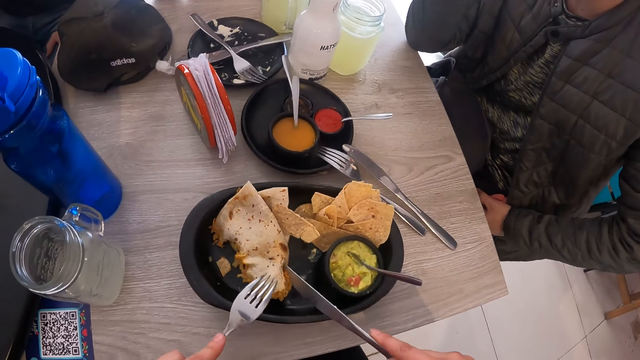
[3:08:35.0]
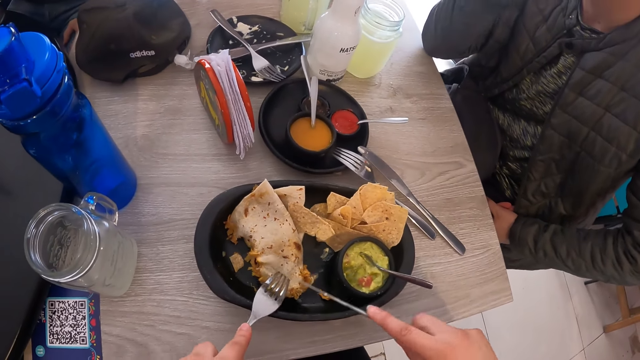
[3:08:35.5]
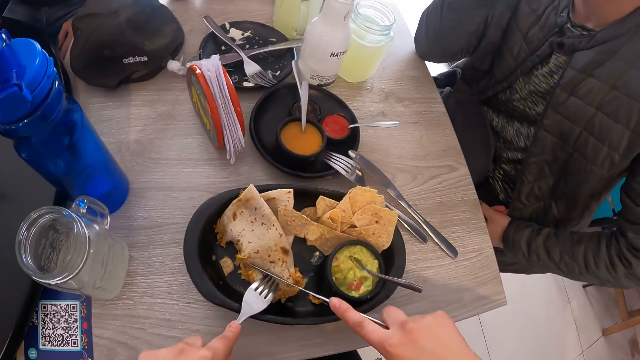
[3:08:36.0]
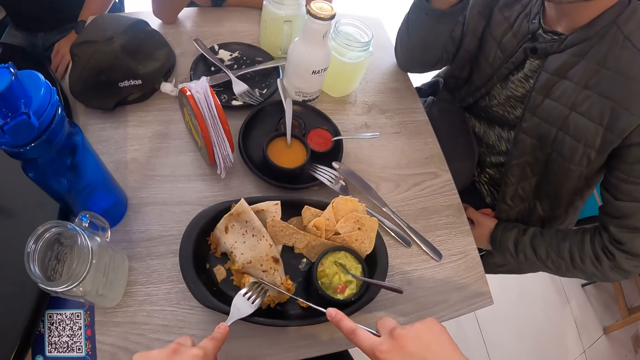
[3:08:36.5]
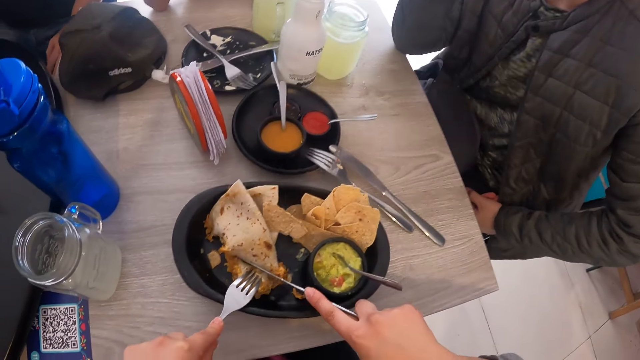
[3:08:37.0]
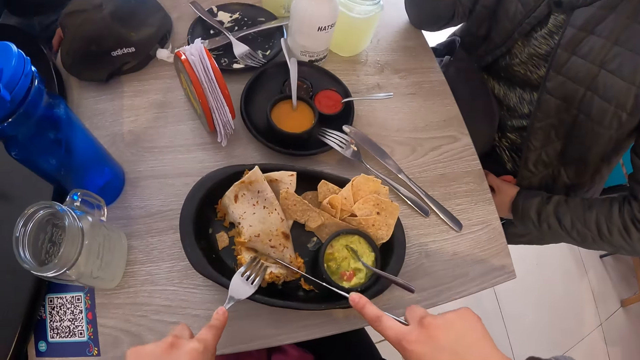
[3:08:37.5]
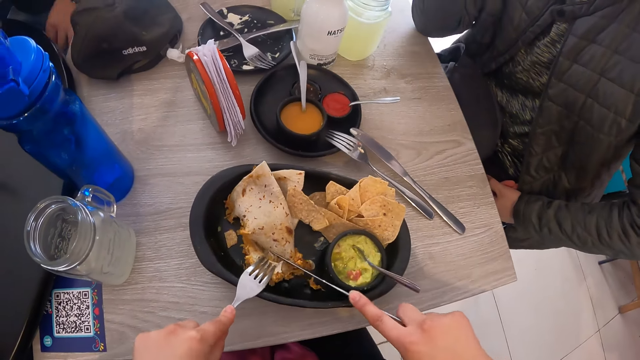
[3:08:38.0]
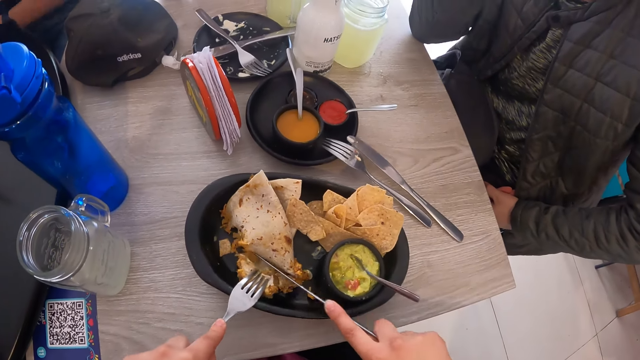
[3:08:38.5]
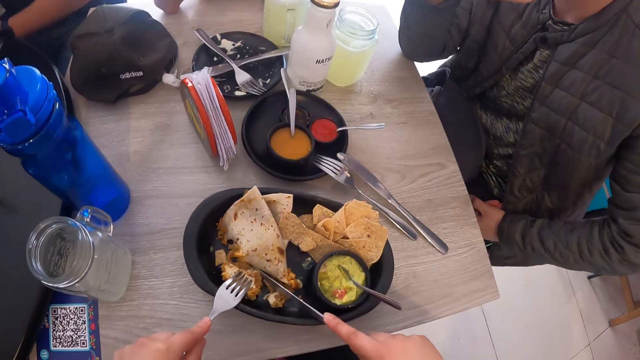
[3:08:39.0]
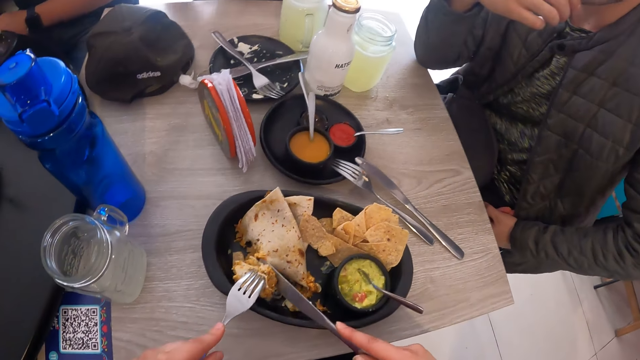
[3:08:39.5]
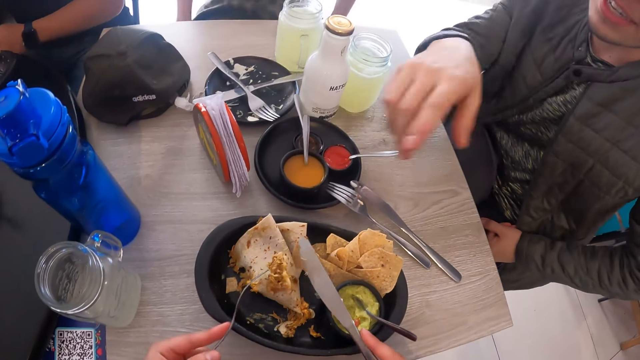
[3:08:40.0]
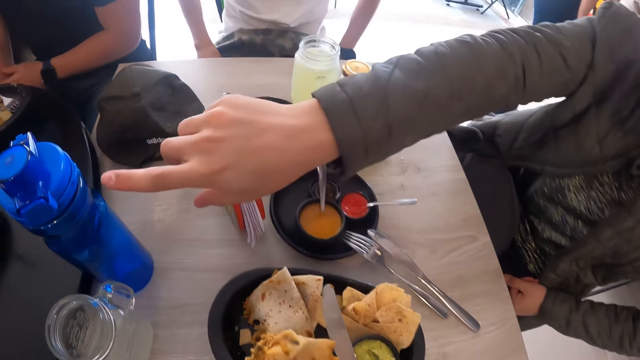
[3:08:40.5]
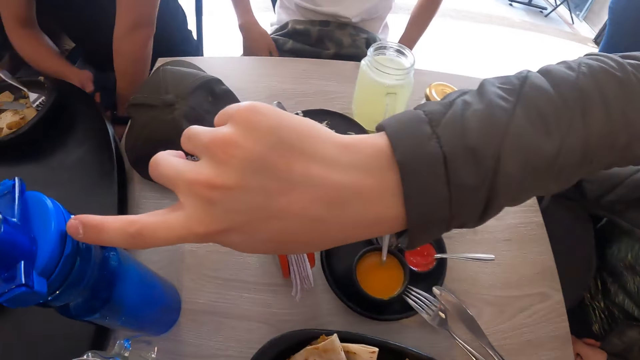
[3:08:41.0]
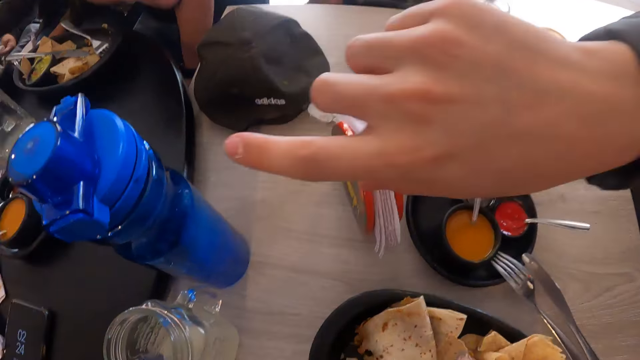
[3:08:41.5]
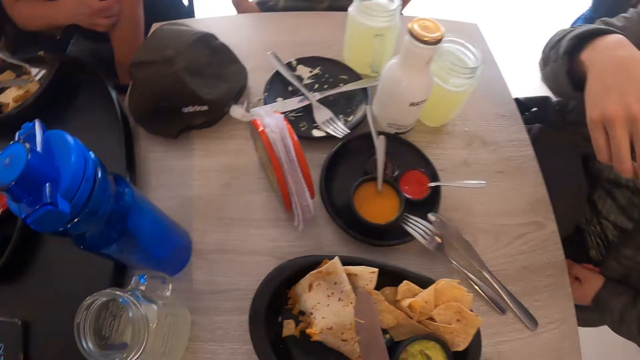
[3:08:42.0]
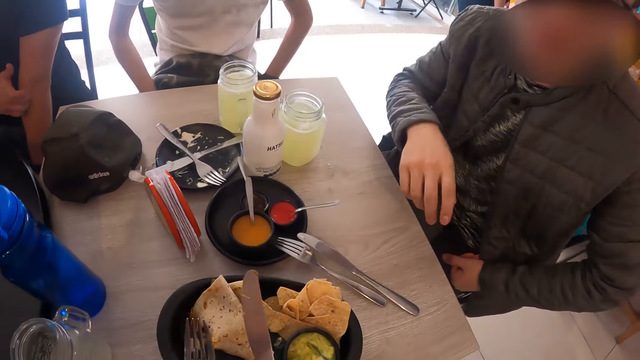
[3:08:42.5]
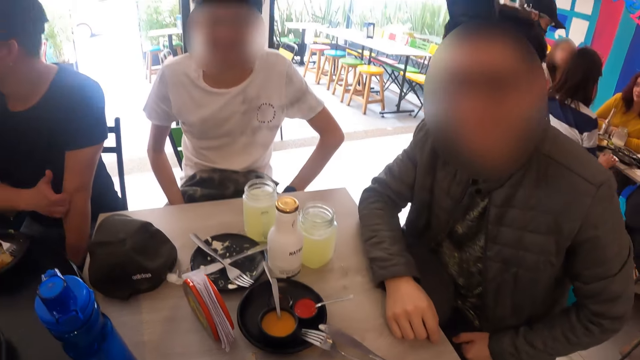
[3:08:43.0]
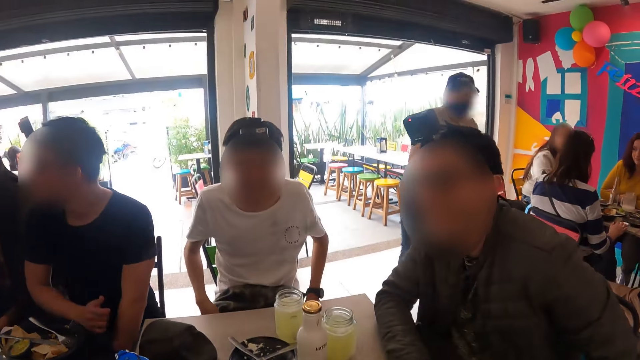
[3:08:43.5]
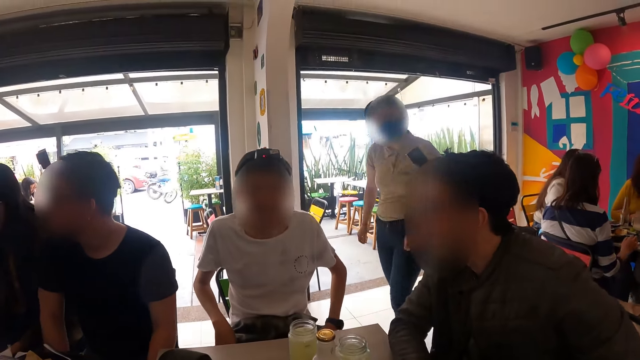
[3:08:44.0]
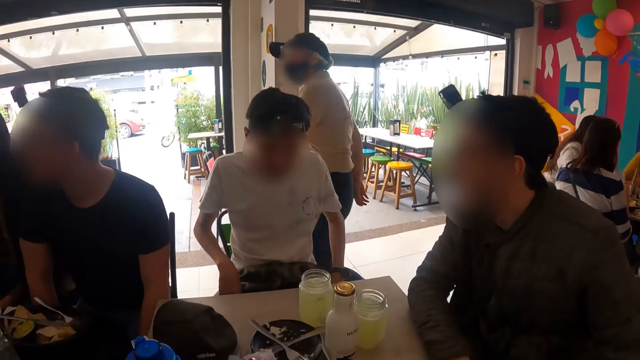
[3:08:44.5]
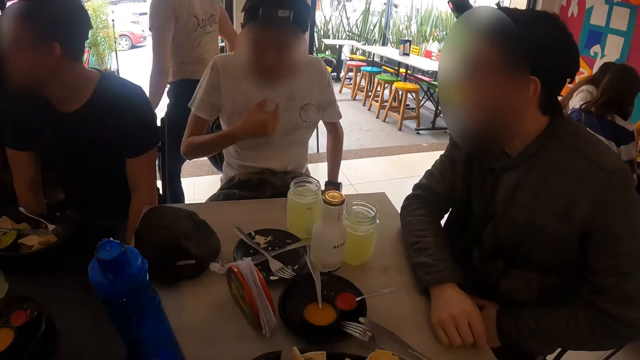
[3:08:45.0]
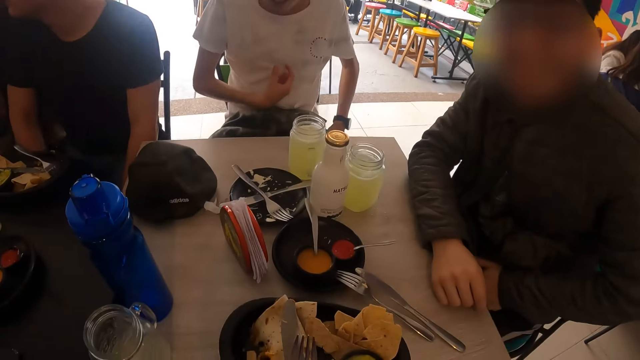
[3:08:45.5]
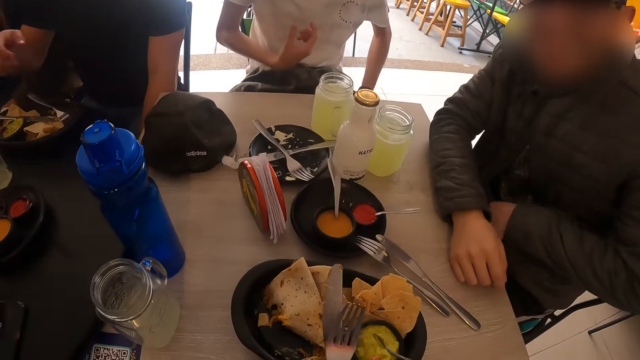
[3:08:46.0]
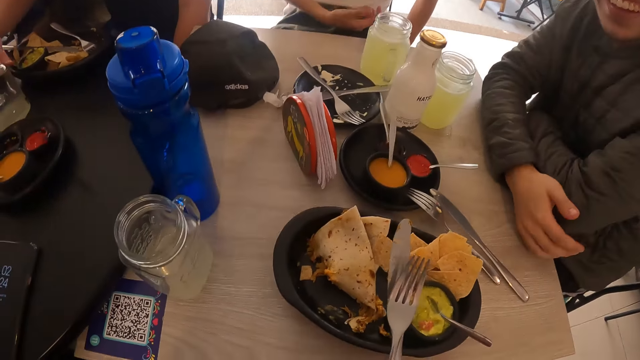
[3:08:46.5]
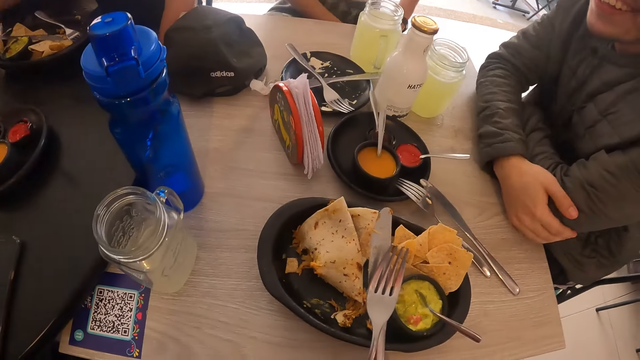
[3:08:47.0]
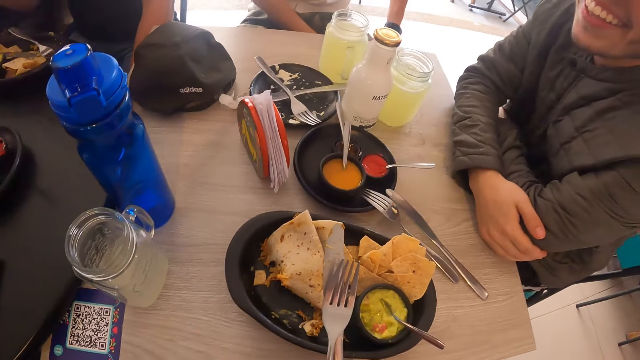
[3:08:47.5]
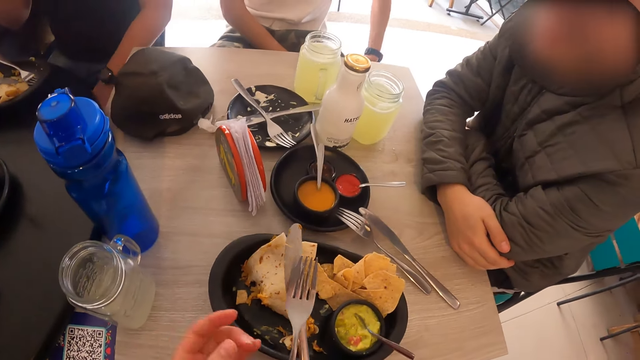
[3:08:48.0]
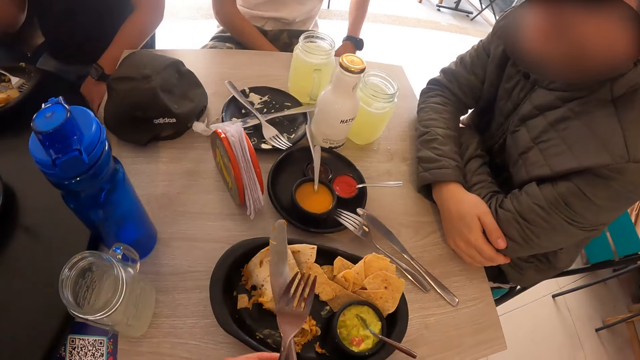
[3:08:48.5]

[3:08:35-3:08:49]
The camera wearer cuts a tortilla. They eat the tortilla and look around. A man picks a glass of juice from the table with his right hand.

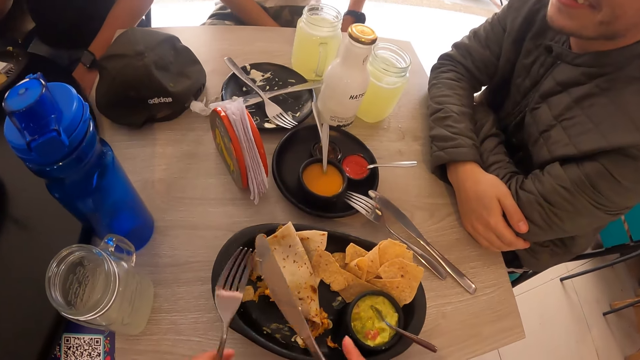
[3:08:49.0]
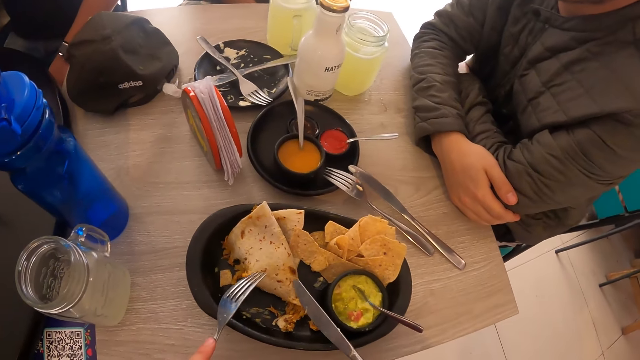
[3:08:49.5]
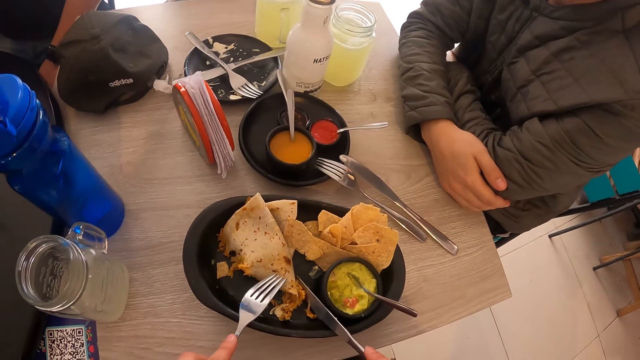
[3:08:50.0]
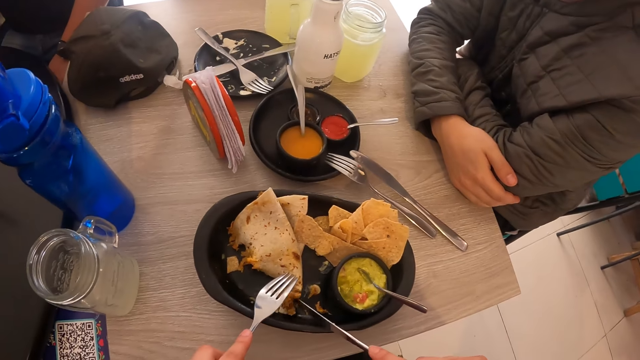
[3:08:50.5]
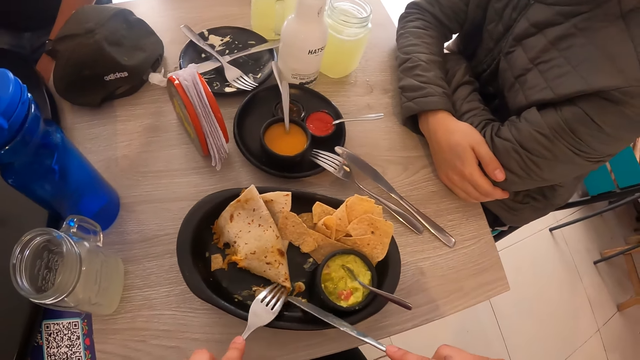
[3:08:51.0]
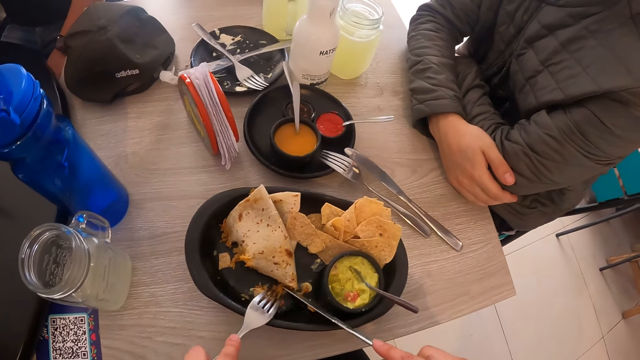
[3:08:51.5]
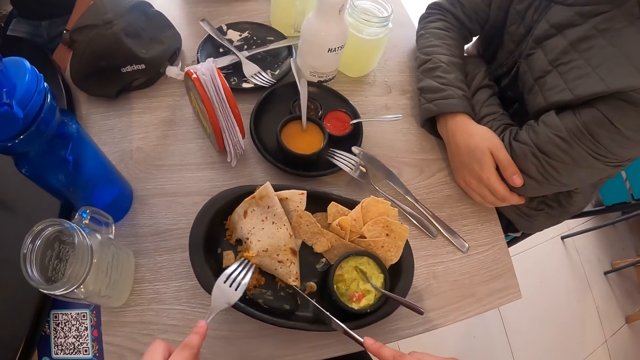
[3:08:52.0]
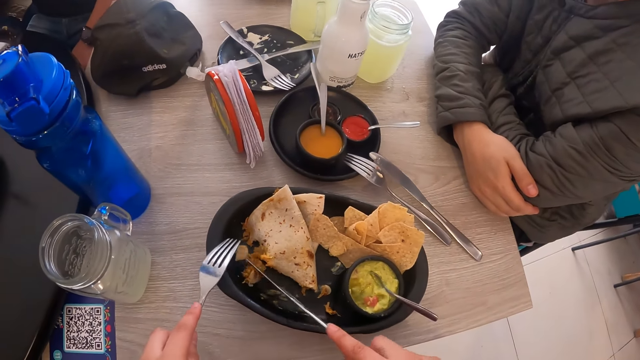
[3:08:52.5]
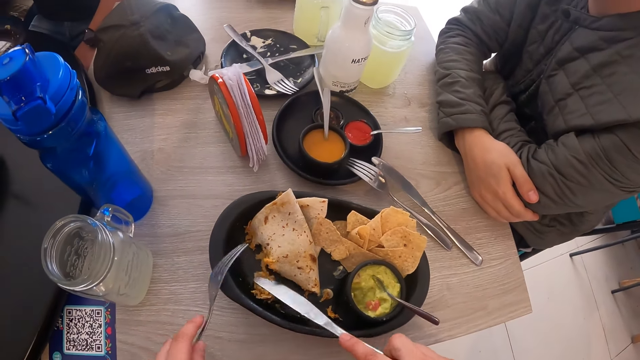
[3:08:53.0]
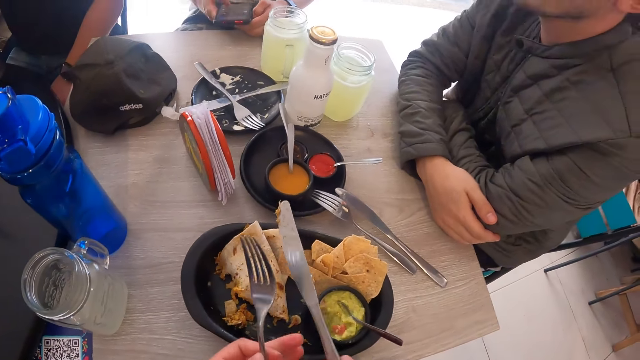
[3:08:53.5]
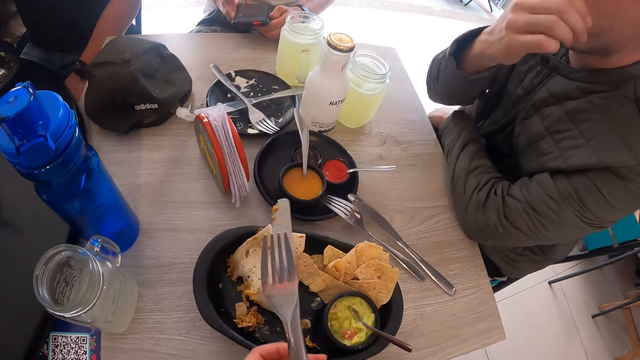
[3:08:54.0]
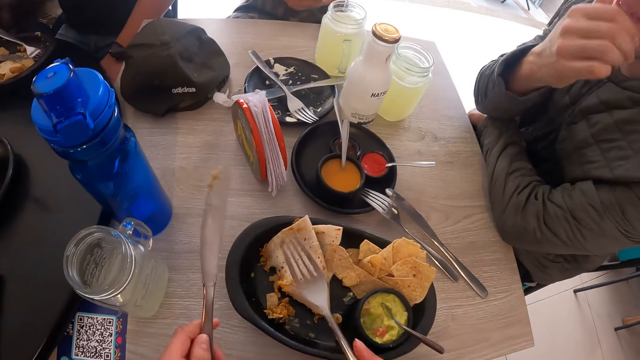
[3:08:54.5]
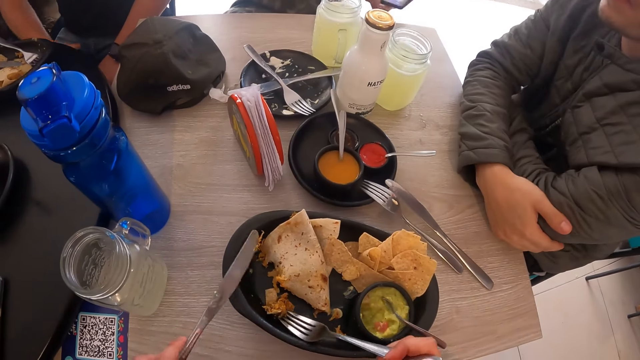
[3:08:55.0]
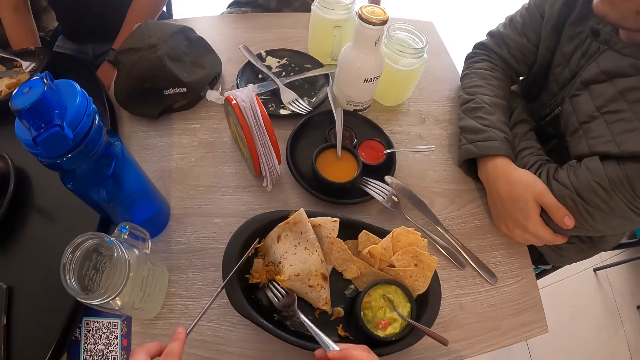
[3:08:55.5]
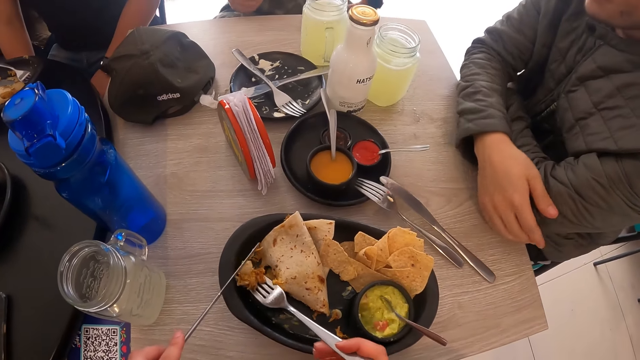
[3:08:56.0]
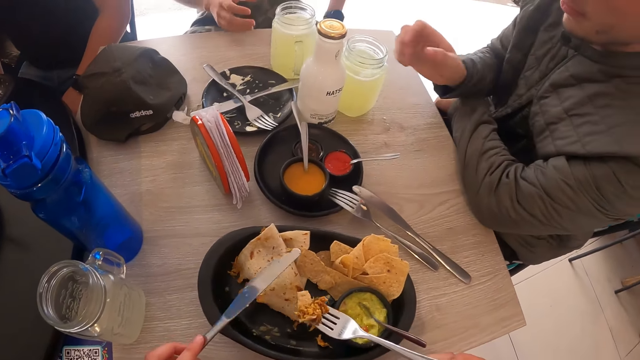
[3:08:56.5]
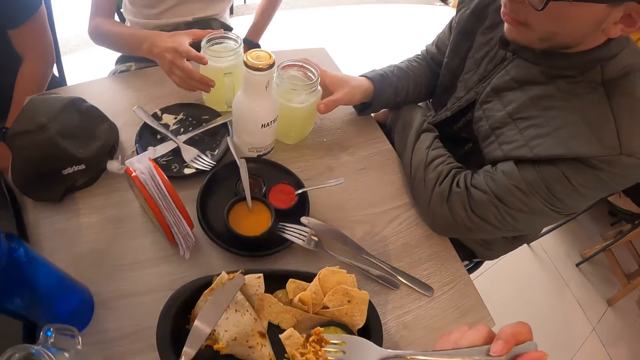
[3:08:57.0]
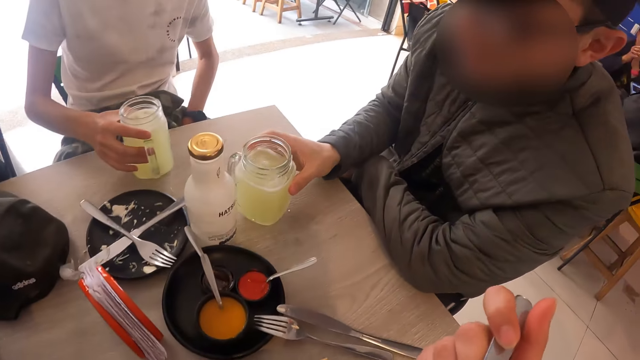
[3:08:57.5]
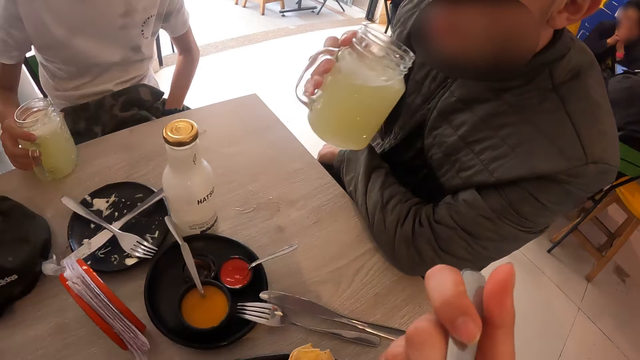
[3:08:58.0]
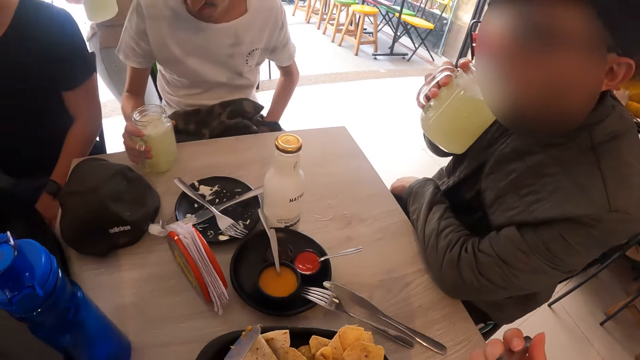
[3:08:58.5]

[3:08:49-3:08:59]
The camera wearer moves a tortilla. They pick the tortilla. A man moves a glass of juice on the table with his right hand. Another man picks the glass of juice from the table with his right hand. The other man drinks juice from the glass in his right hand. The first man picks the glass of juice from the table with his right hand.
